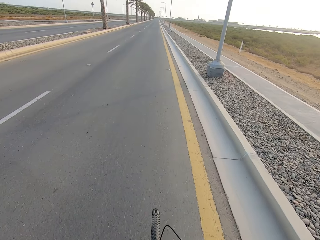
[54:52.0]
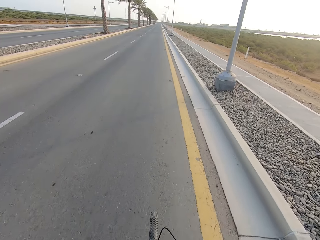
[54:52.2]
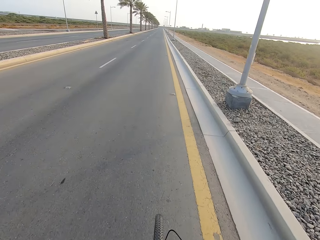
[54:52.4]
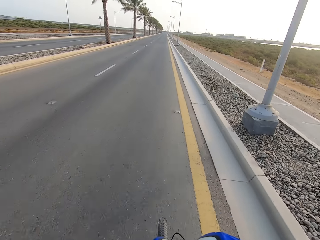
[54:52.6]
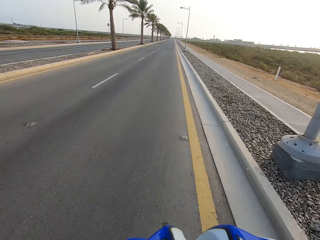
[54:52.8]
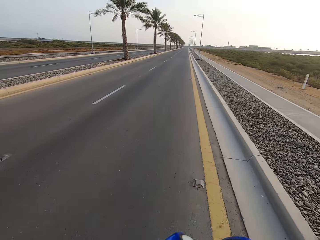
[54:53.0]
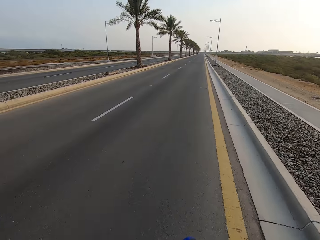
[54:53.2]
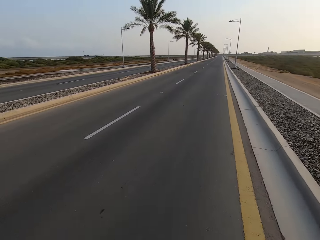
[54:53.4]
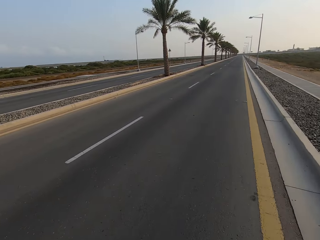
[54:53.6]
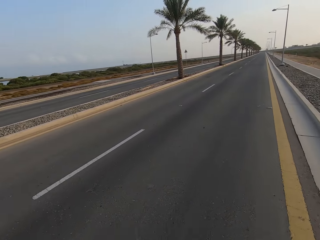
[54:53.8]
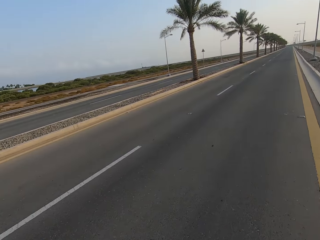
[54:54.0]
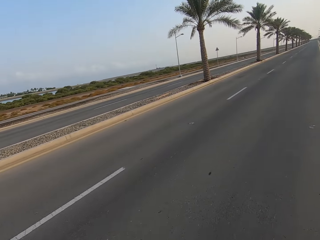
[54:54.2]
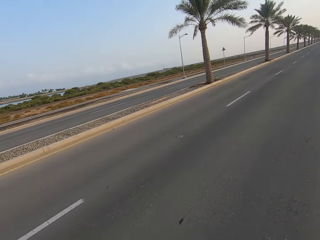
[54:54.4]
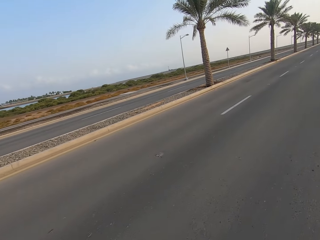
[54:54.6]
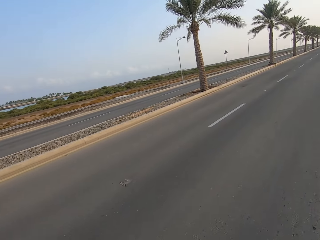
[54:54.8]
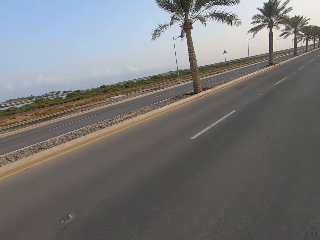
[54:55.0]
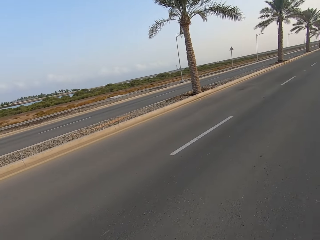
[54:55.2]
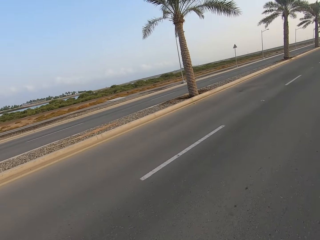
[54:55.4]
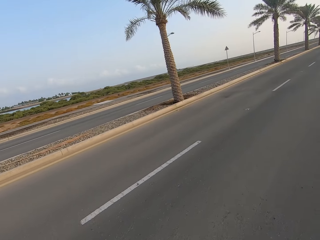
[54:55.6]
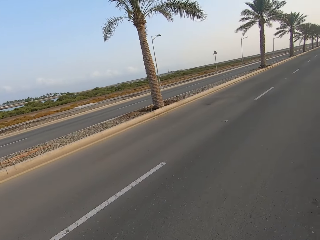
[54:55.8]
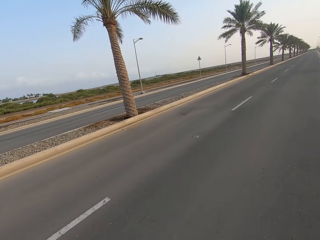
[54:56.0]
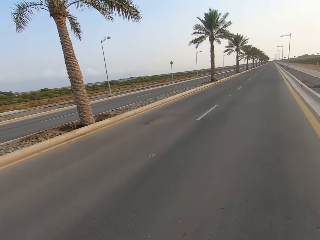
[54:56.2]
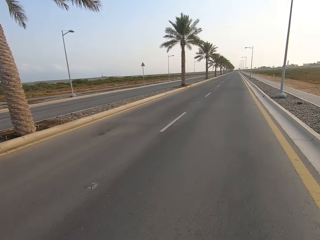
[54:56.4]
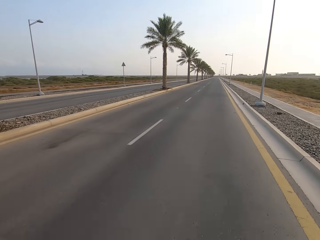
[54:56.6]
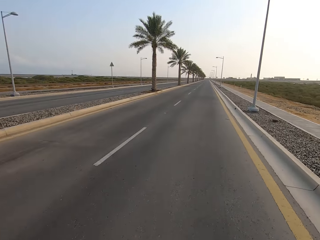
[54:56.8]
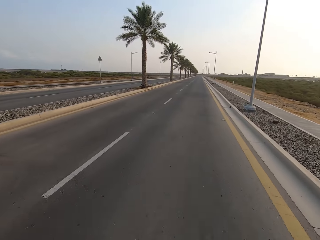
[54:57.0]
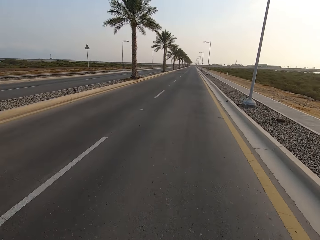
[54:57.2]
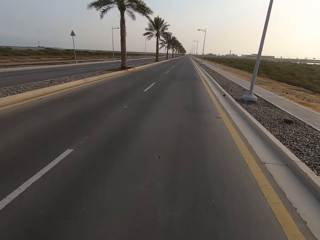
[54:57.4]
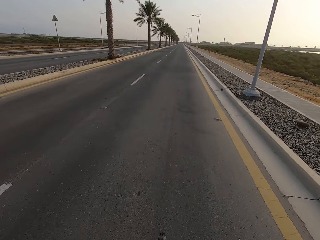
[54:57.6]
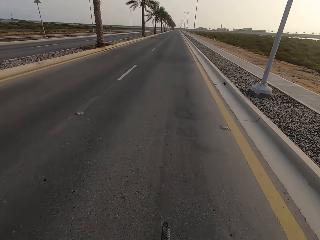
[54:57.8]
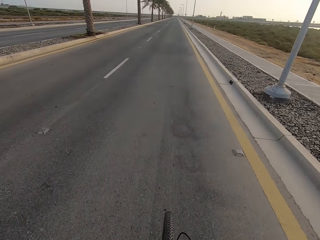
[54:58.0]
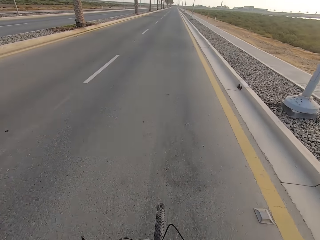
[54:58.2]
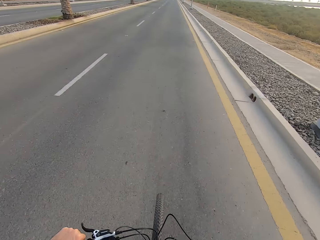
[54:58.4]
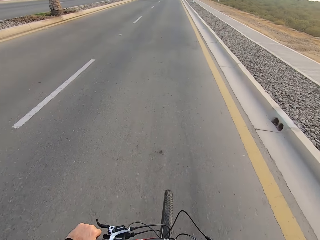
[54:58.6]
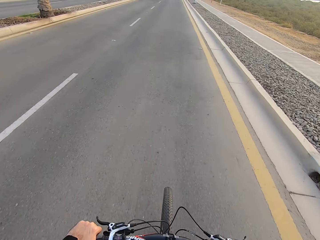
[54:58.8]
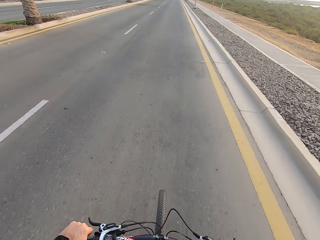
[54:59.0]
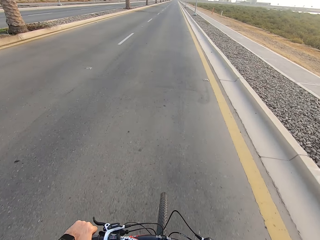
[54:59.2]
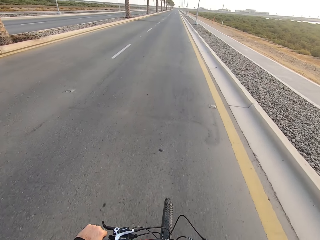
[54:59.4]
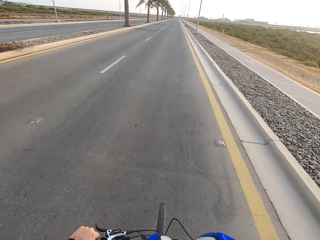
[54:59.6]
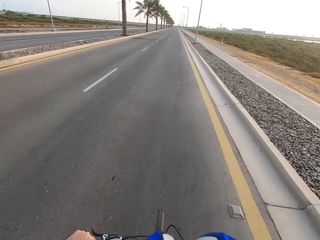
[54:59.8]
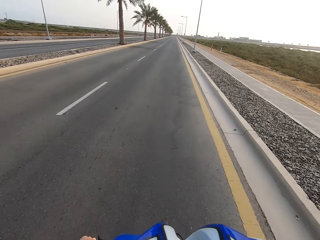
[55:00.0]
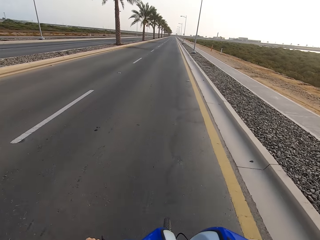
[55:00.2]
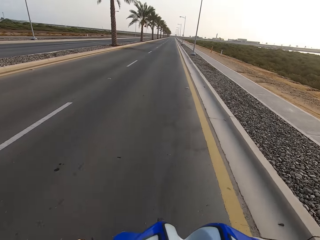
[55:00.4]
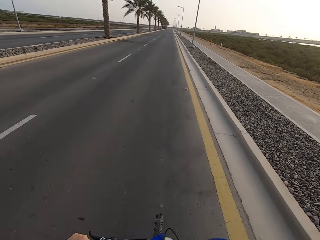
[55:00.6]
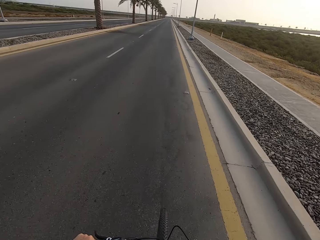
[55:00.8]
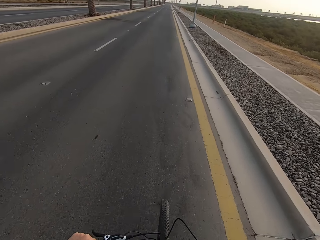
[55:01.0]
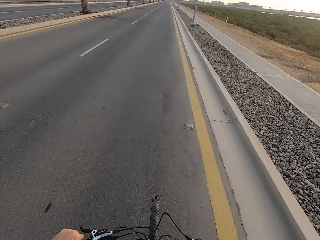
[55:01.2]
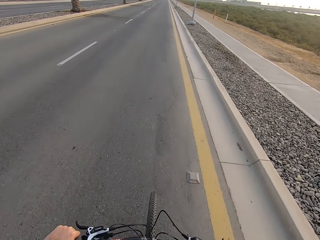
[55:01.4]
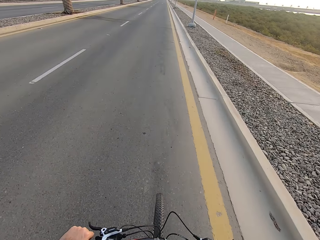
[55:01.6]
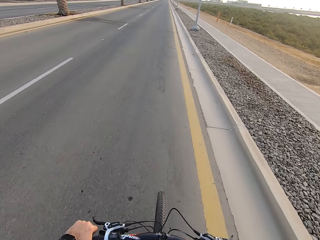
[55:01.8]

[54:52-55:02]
The camera wearer looks around the road. They ride a bicycle.

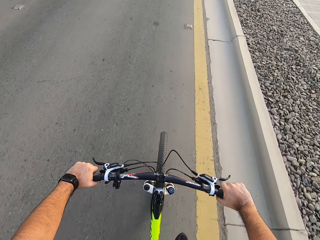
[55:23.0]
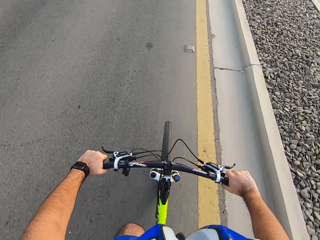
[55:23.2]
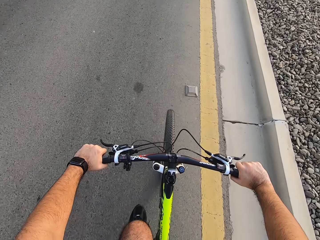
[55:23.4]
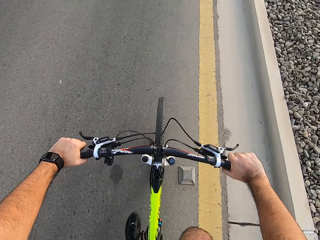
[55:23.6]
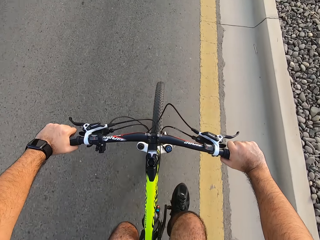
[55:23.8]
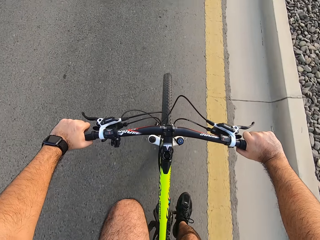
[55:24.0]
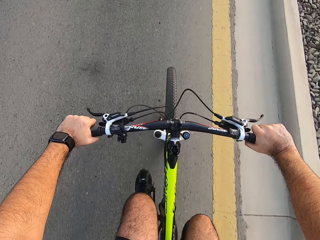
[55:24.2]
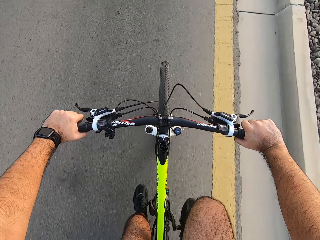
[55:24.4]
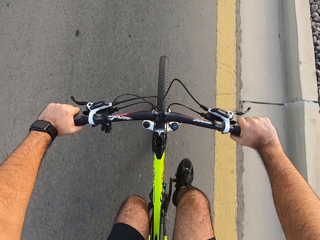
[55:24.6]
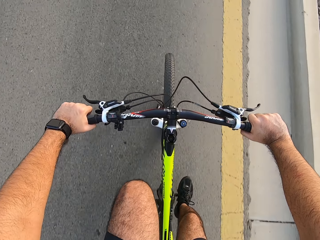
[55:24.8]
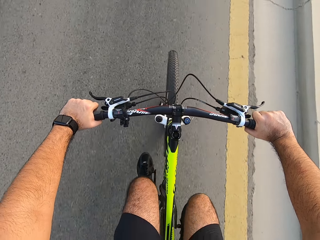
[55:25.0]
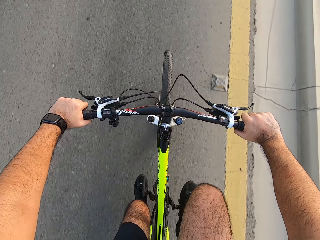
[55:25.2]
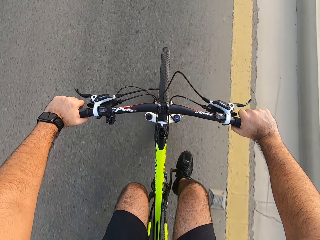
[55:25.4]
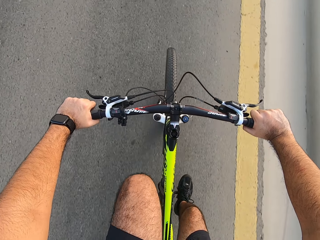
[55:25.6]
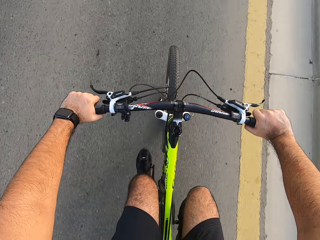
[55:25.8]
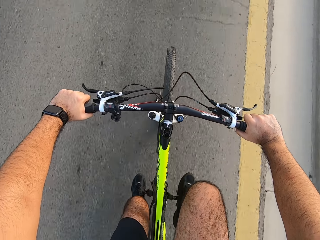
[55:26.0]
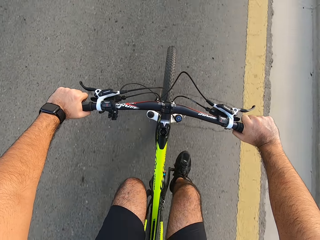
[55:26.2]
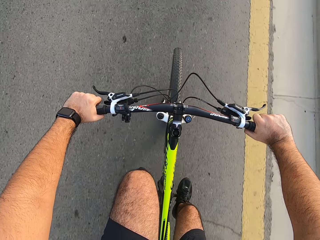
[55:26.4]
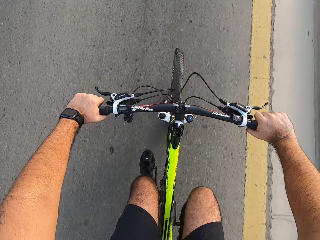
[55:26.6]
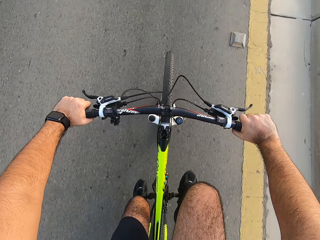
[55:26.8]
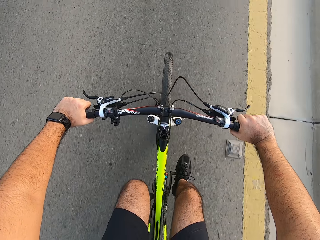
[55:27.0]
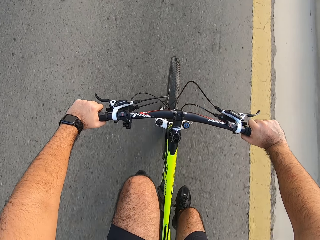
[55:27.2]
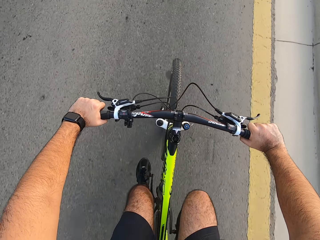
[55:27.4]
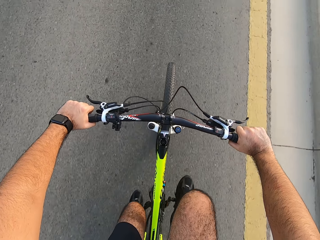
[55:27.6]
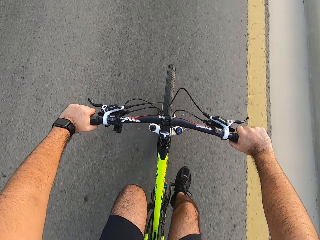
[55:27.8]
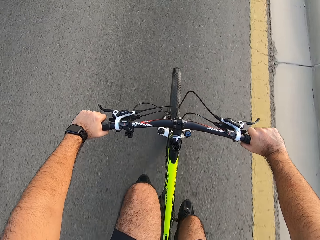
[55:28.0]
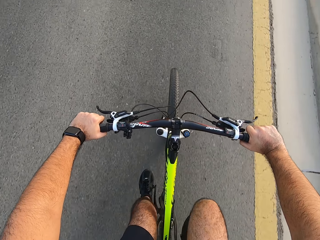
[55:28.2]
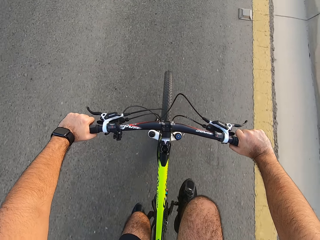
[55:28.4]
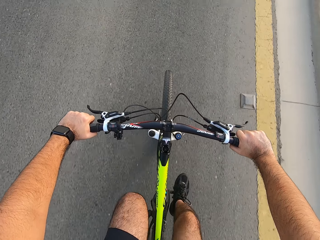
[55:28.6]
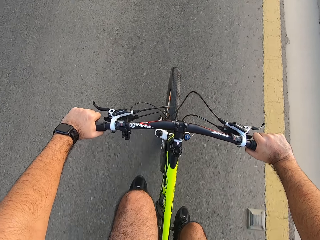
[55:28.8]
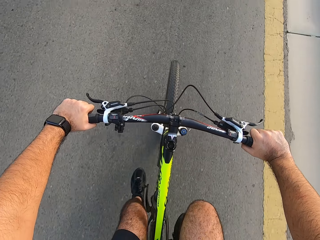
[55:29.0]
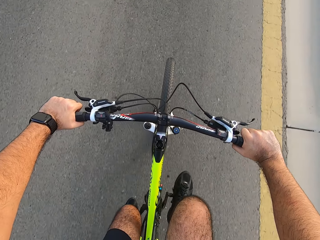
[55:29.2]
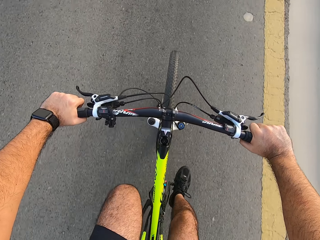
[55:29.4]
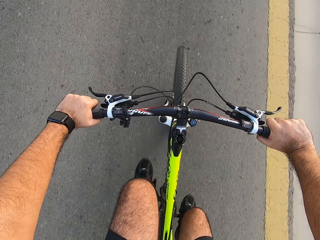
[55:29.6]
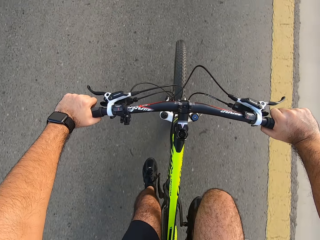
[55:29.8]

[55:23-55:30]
The camera wearer looks around.

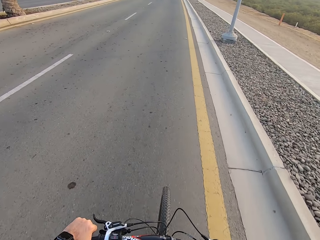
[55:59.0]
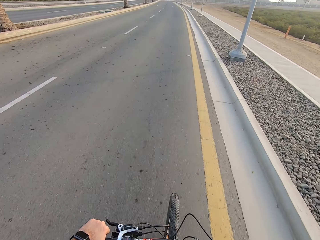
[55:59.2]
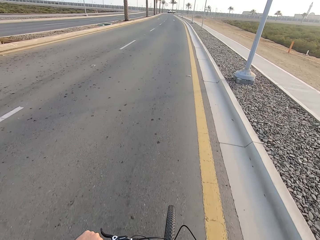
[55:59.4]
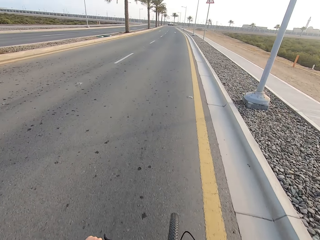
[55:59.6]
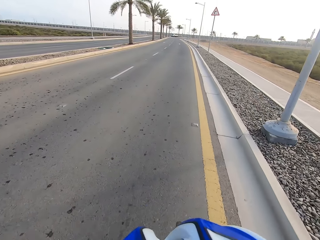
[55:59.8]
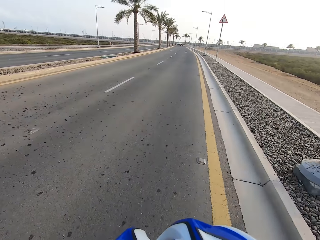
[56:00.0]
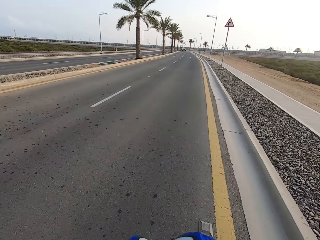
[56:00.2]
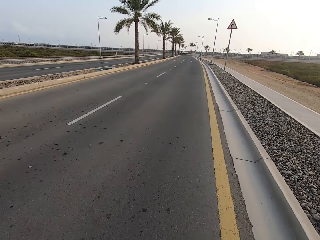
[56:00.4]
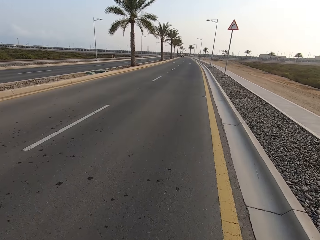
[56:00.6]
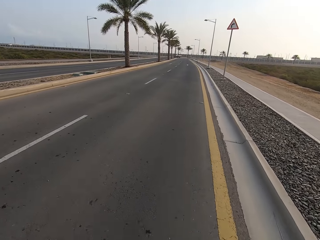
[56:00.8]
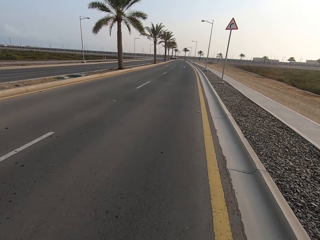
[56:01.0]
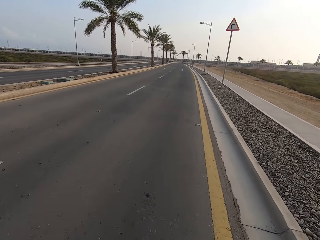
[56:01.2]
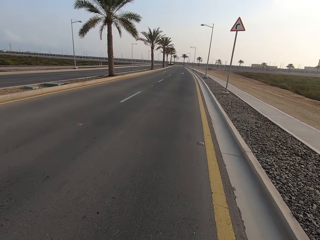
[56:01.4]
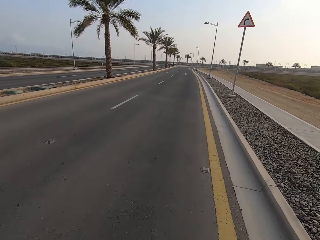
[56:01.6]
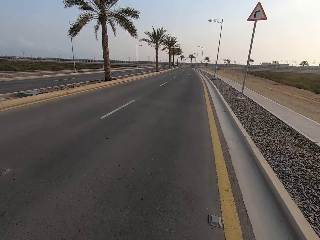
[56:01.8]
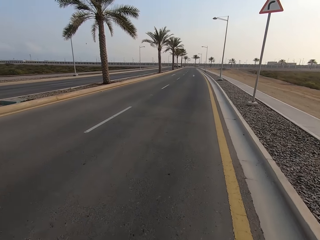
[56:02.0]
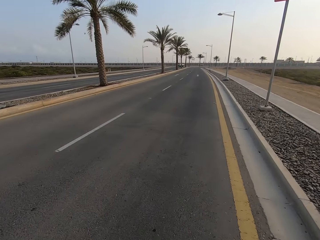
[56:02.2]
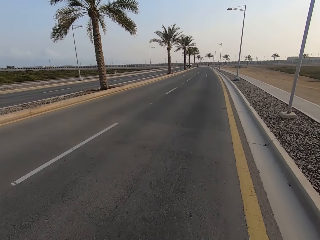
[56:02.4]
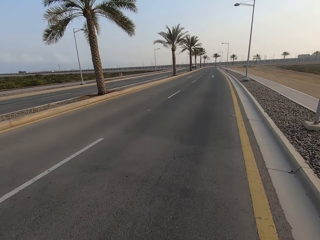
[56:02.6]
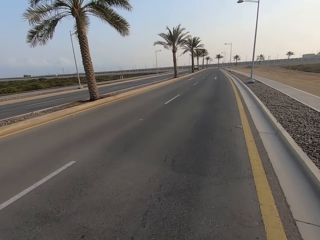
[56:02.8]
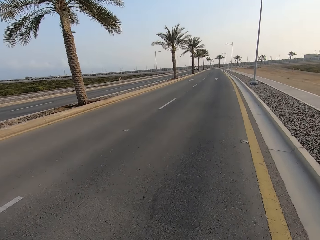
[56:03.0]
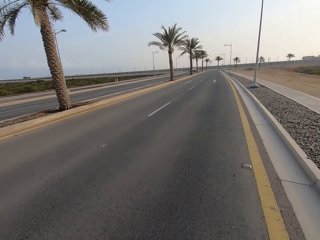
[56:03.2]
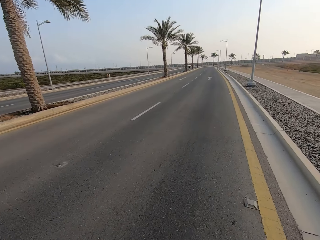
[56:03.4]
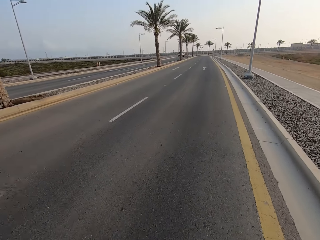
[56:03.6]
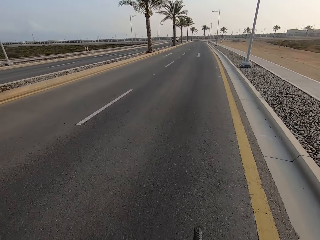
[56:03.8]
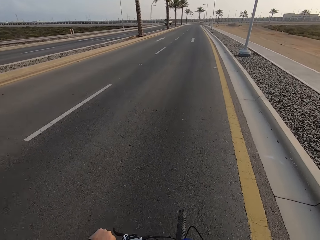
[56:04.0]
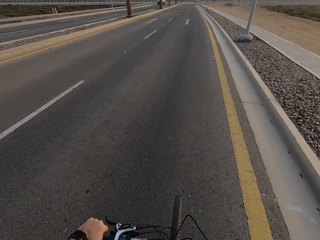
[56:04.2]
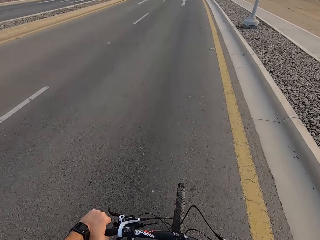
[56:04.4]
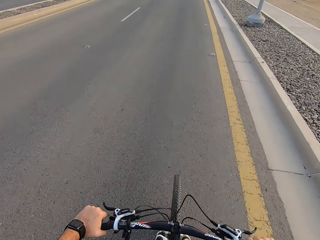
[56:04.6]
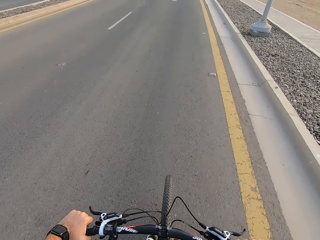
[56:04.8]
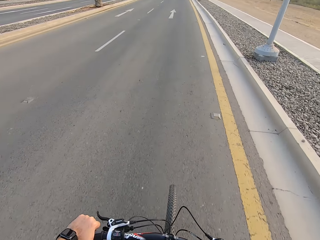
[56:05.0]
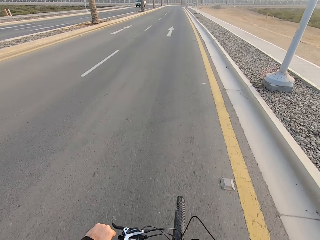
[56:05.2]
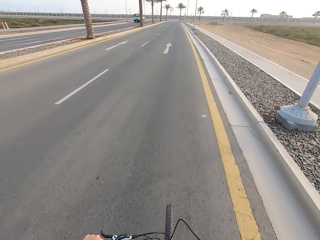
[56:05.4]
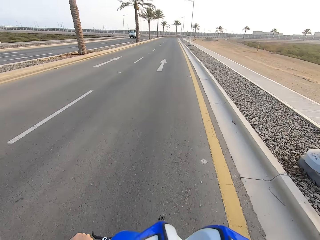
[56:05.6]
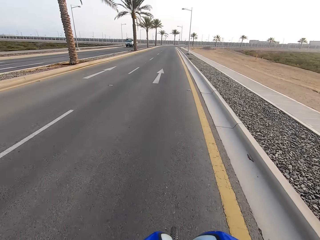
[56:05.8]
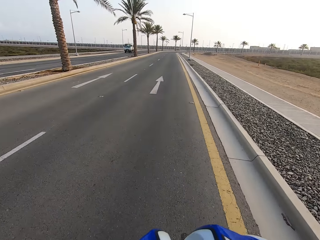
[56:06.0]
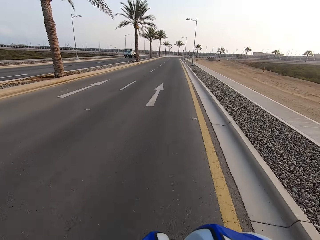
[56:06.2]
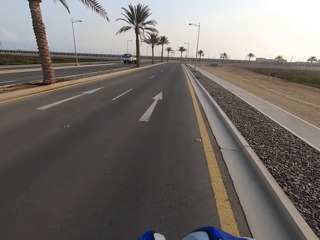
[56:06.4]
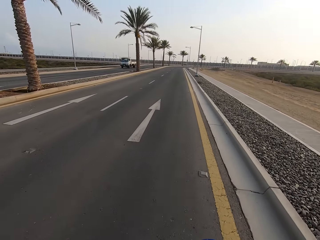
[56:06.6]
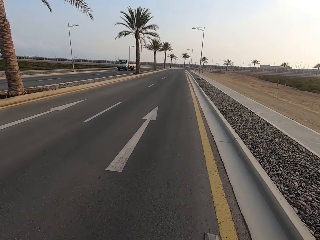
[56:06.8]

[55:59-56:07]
The camera wearer looks around the road. They ride a bicycle.
